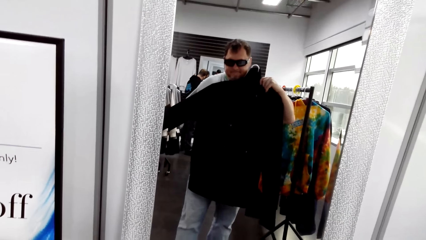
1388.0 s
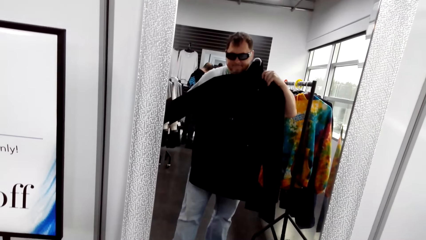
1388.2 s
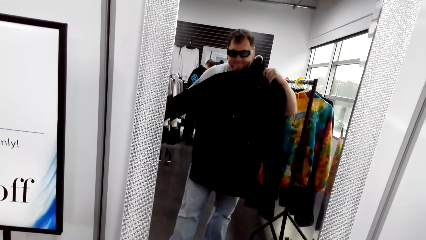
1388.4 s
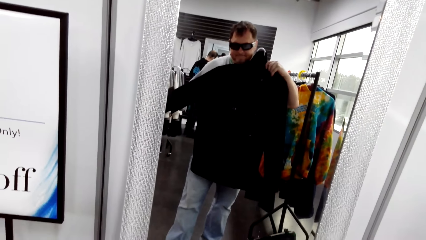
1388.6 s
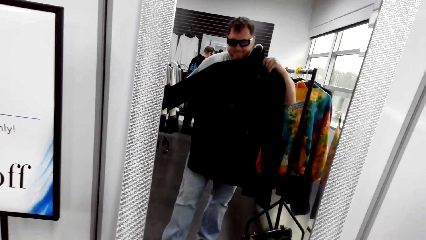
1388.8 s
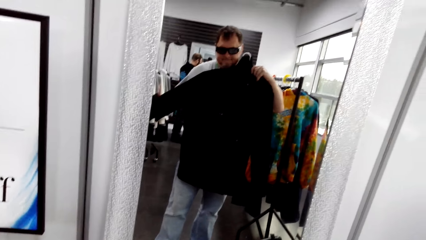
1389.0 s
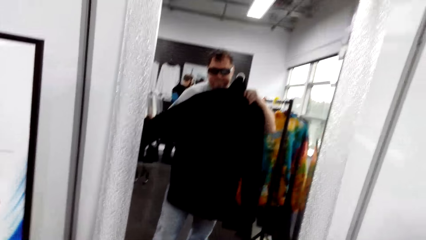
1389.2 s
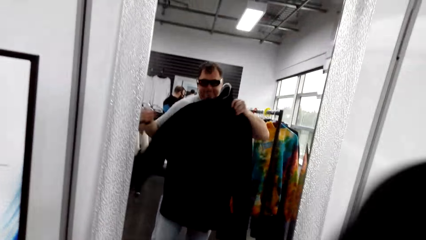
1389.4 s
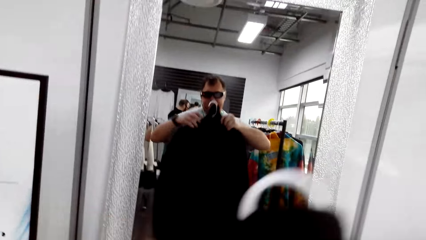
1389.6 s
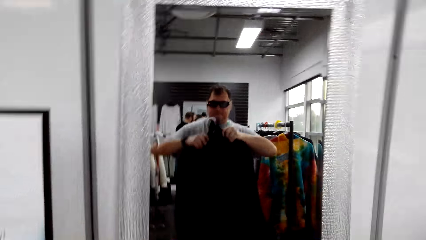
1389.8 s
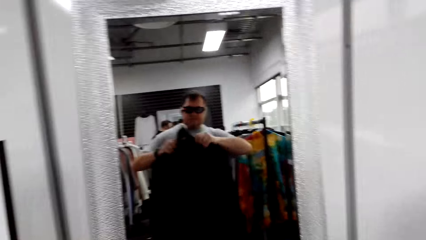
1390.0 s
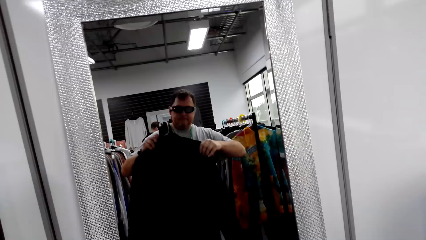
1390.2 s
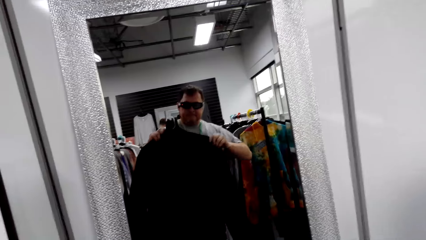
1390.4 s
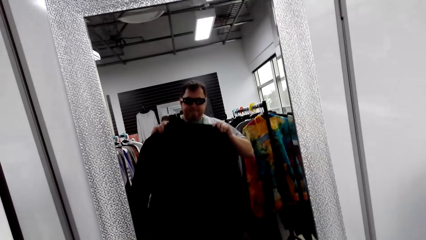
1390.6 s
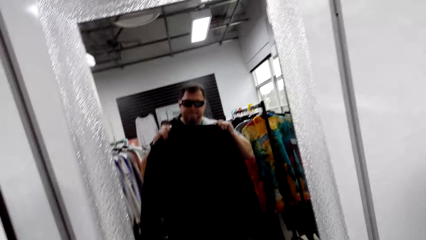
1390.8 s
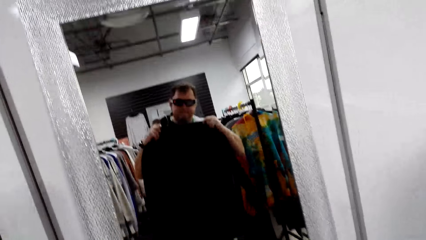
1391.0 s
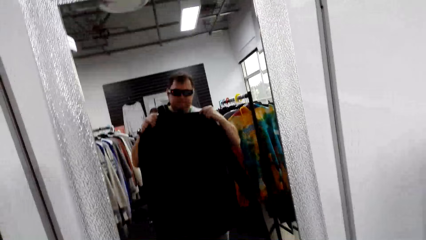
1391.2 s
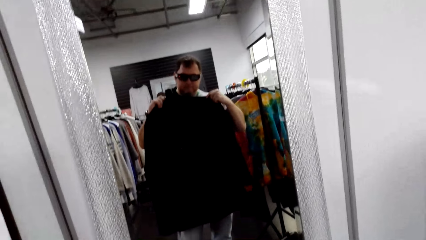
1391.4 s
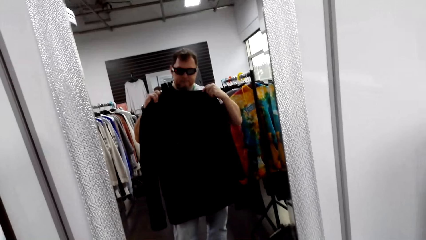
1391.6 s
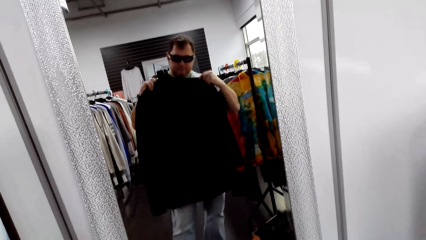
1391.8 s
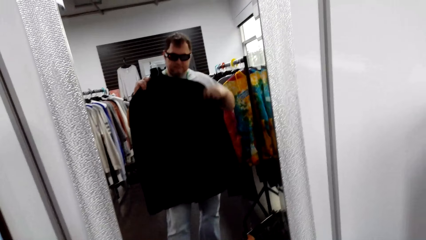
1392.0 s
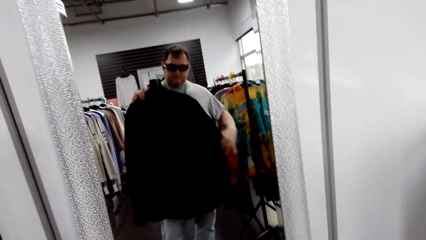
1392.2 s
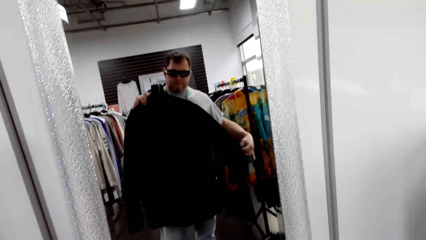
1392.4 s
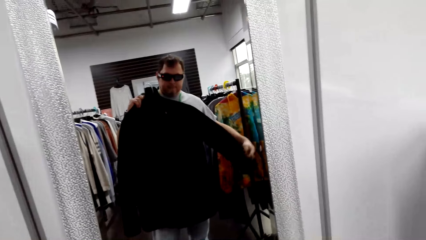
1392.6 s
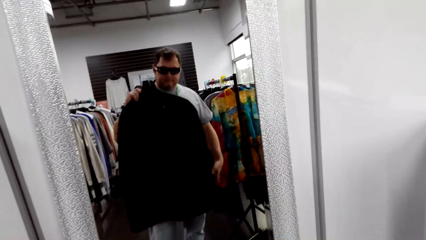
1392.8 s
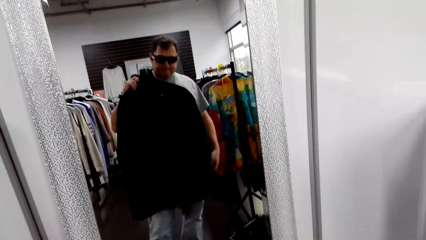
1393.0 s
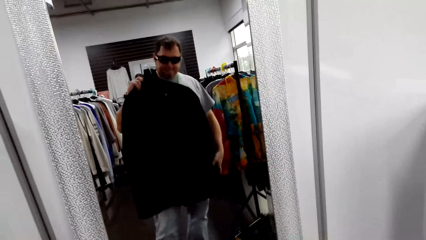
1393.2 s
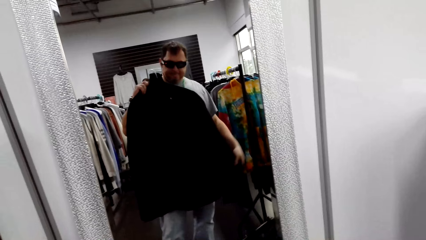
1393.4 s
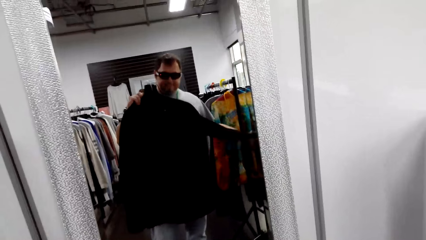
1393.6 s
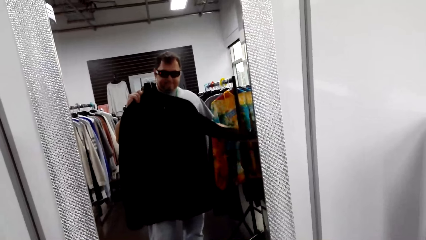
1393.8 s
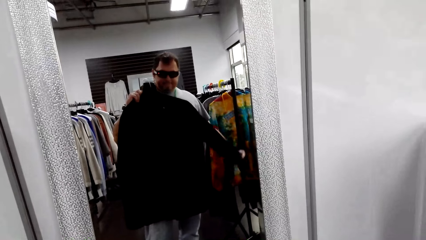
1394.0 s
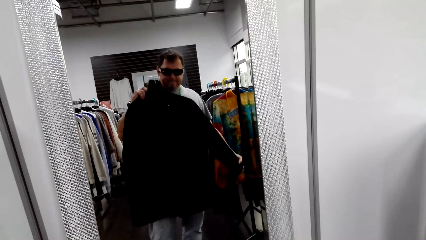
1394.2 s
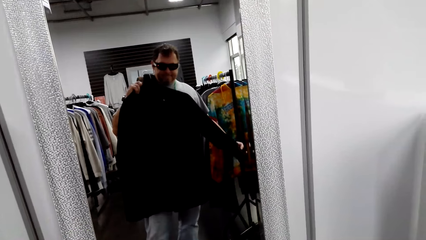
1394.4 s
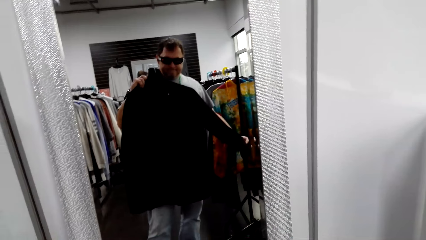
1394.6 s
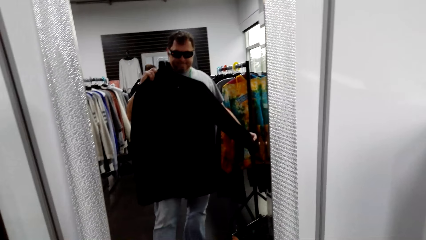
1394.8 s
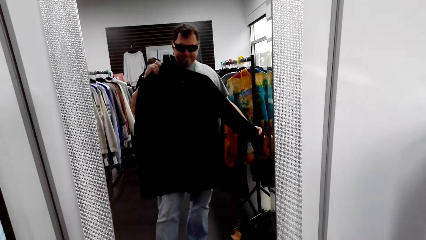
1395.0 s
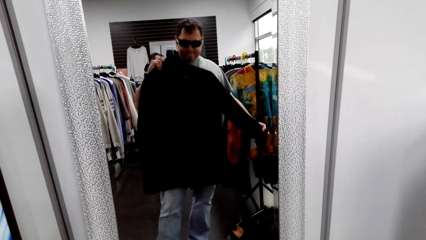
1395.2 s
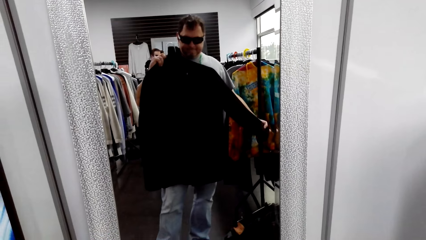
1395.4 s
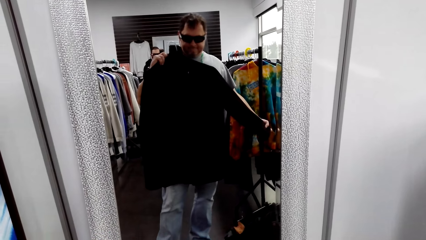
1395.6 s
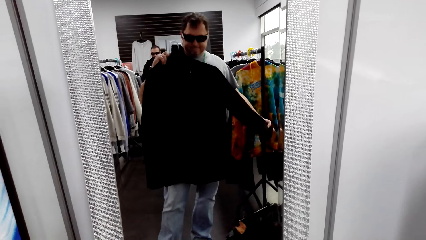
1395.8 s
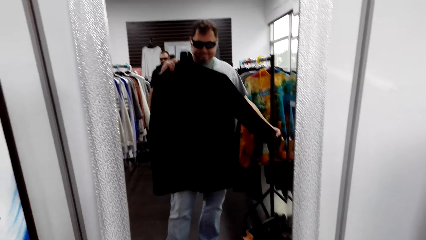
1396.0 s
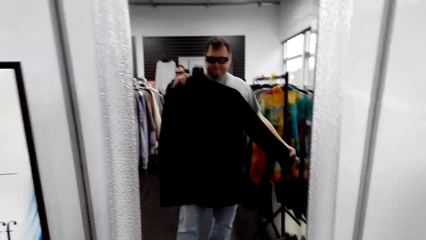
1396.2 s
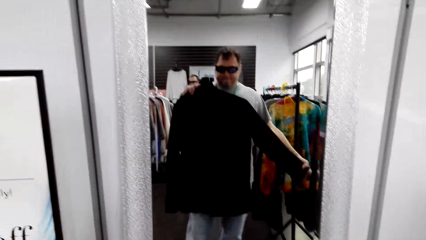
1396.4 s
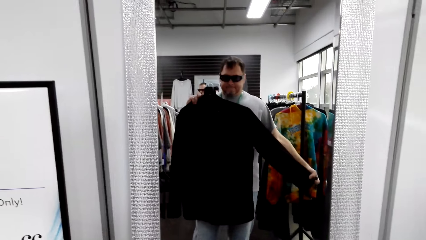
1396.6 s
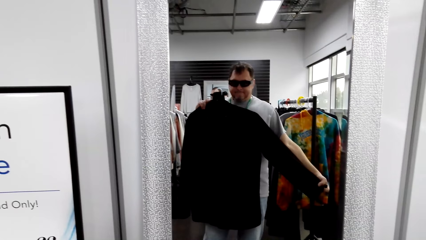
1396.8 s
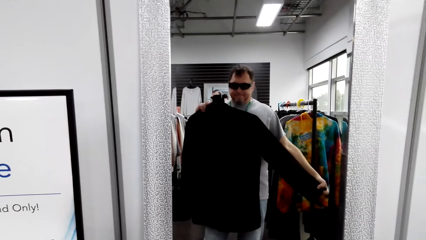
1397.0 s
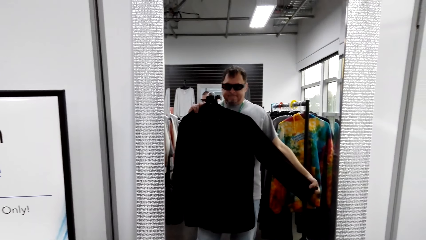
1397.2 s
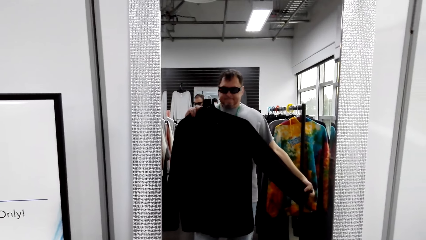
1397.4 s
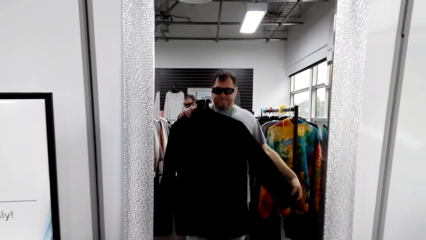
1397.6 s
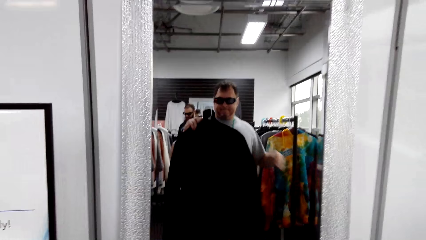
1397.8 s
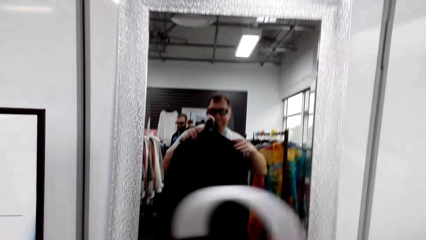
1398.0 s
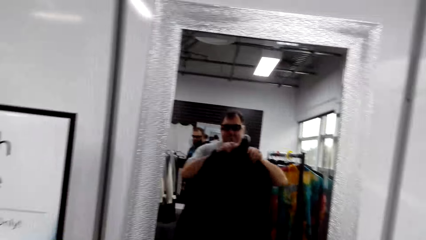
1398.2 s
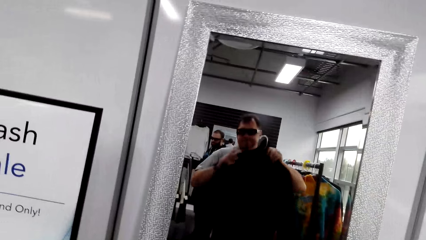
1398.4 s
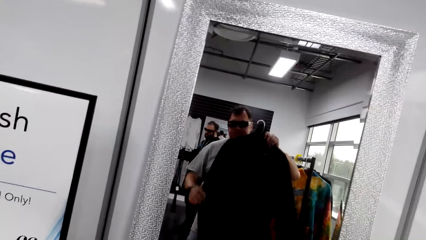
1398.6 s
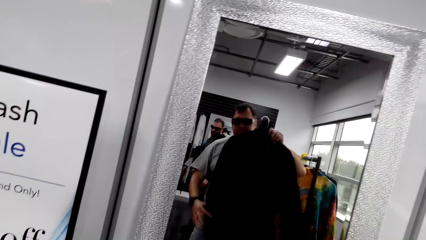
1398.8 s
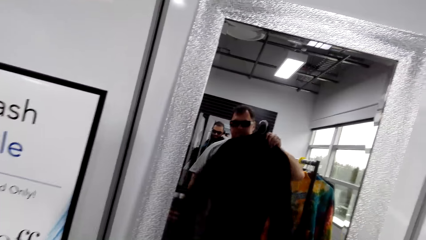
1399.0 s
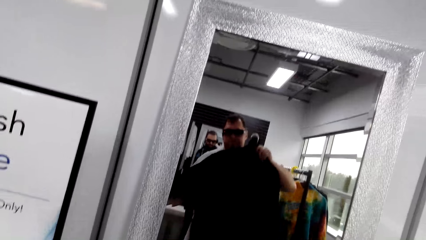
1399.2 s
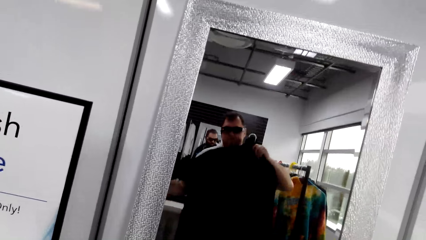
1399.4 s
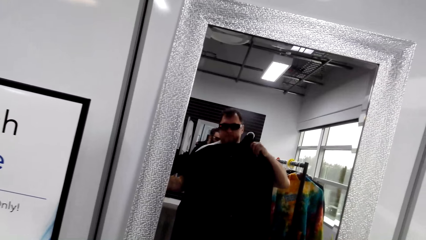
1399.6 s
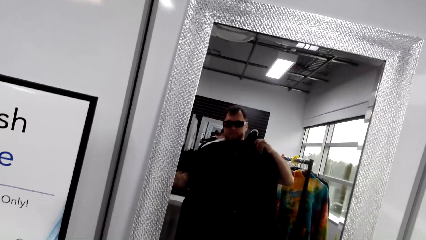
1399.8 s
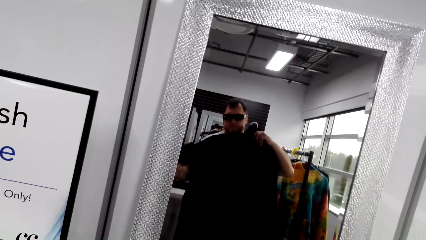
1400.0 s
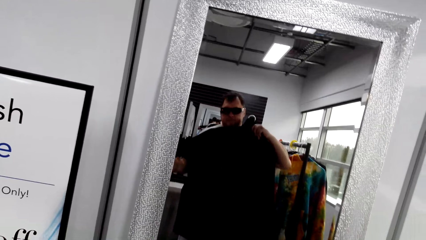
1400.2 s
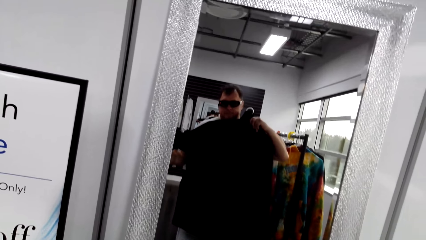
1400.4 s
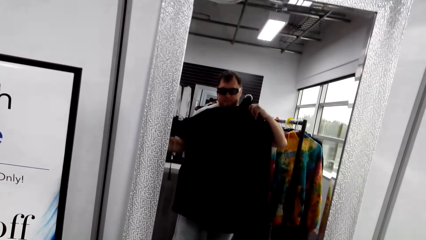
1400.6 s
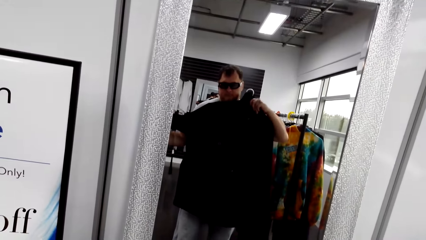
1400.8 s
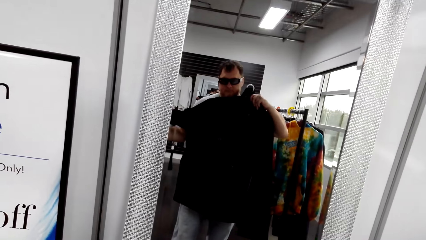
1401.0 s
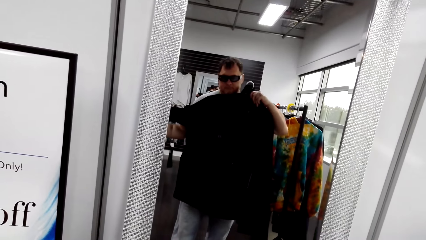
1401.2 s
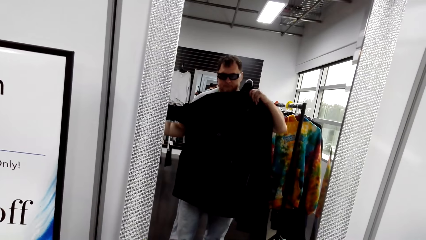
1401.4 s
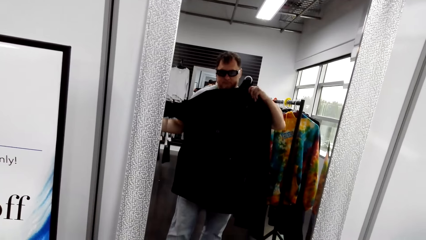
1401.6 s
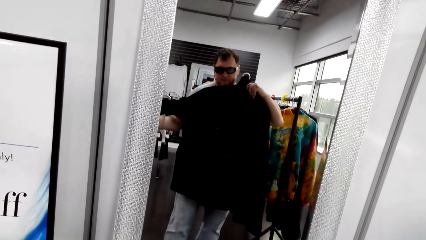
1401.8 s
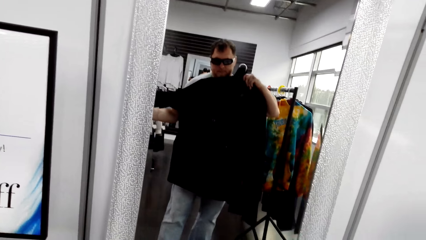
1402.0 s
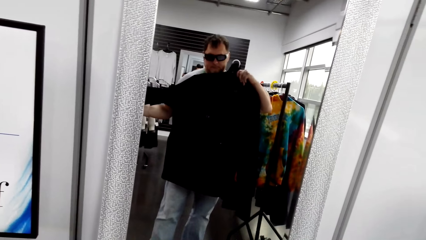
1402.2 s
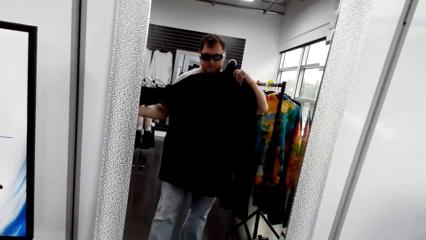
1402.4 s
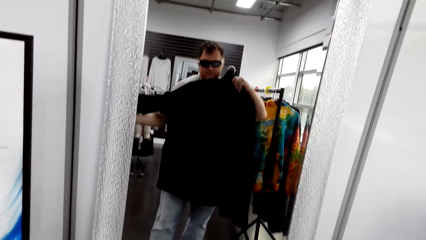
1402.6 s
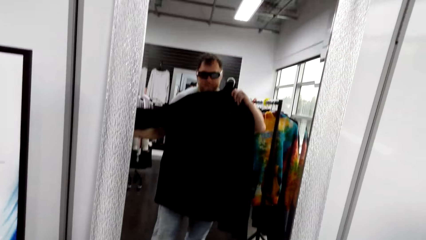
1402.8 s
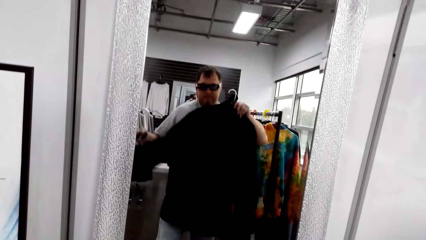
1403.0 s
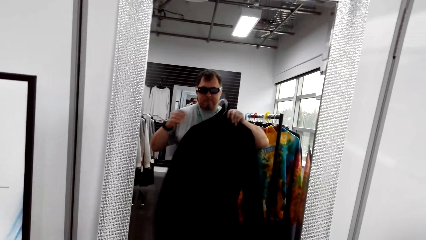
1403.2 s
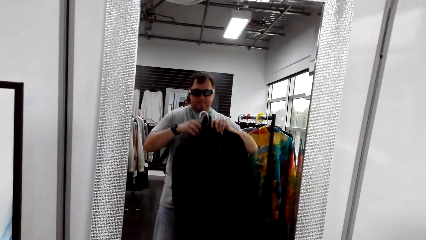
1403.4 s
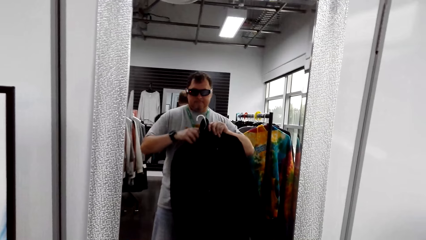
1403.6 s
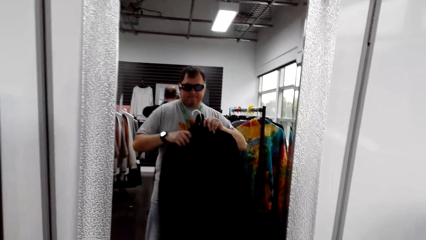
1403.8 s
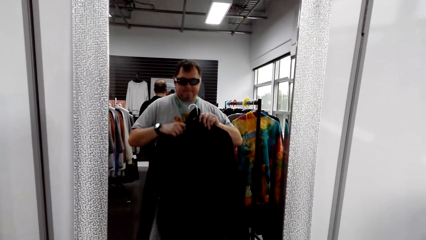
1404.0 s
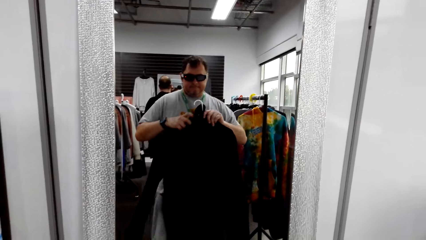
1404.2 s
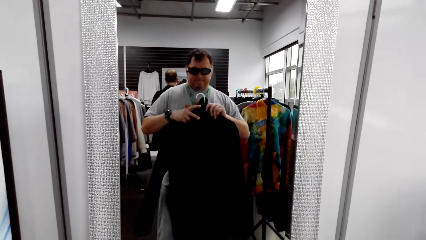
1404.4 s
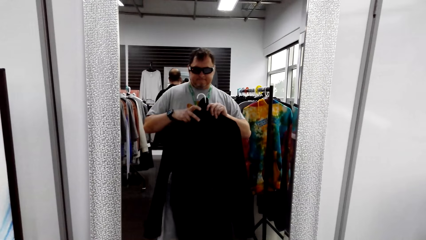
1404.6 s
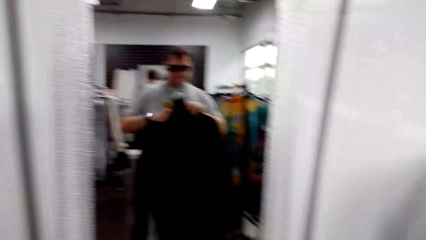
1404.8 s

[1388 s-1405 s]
The camera wearer looks at the mirror. They hold the sweater with both hands. They hold the sweater with both hands again.
